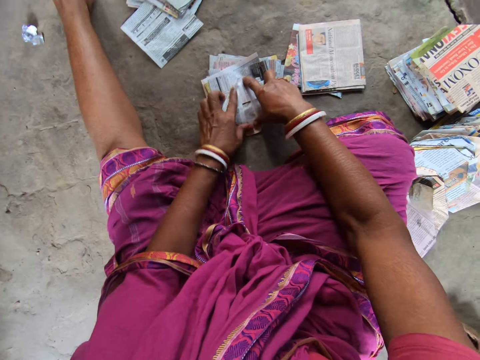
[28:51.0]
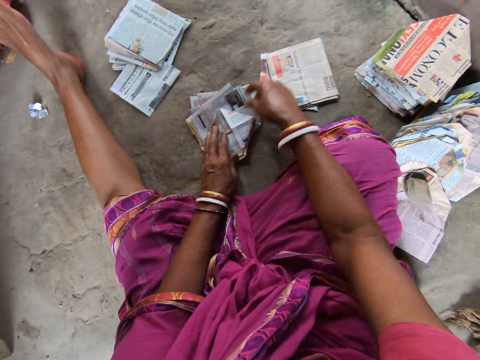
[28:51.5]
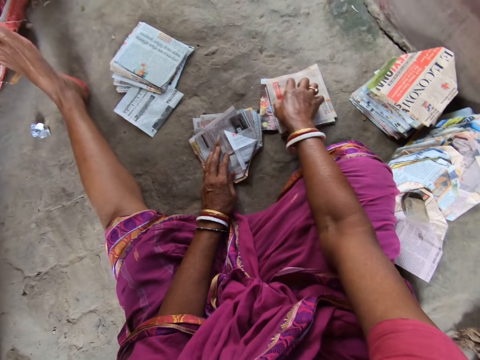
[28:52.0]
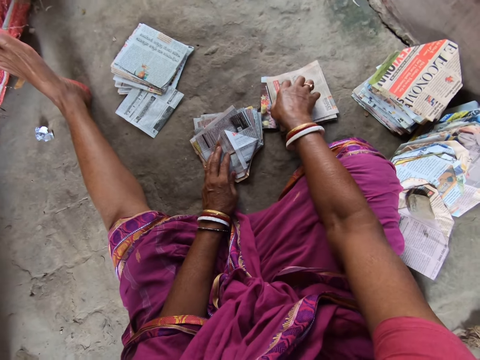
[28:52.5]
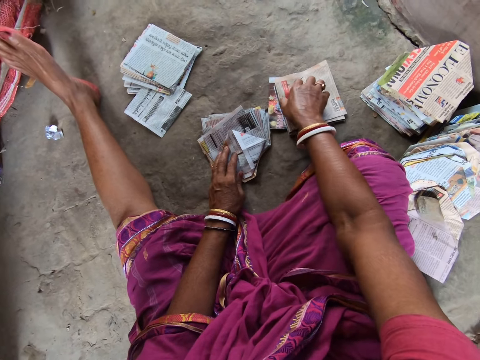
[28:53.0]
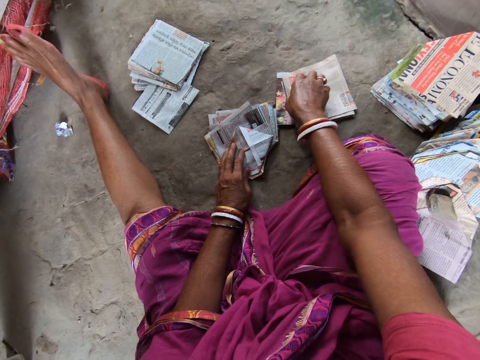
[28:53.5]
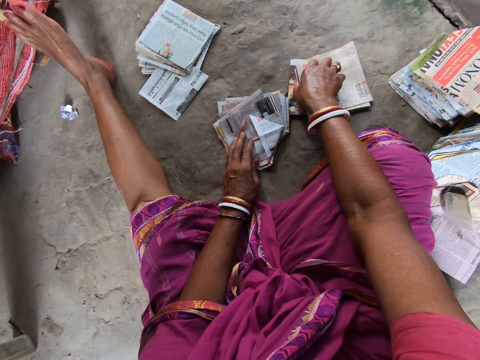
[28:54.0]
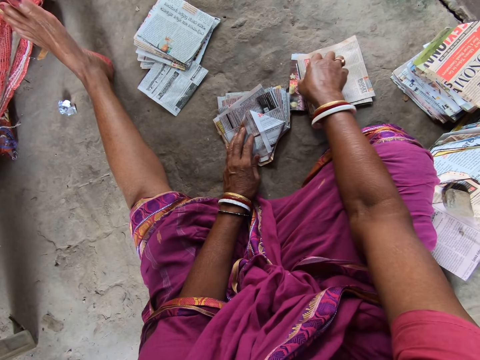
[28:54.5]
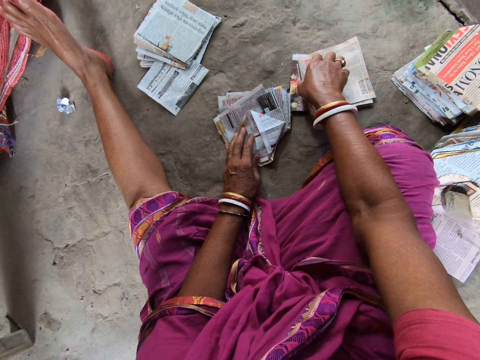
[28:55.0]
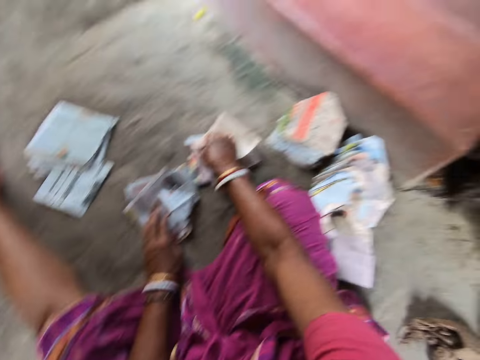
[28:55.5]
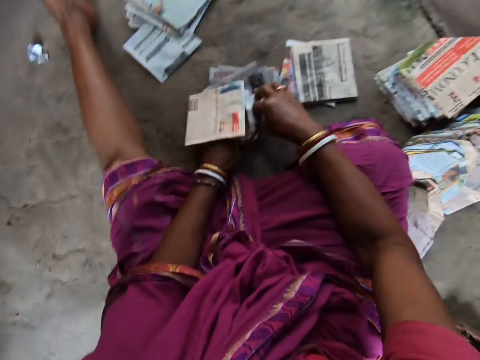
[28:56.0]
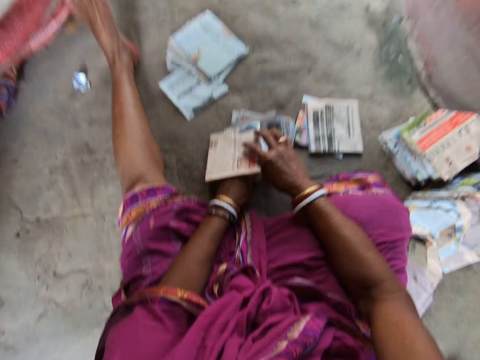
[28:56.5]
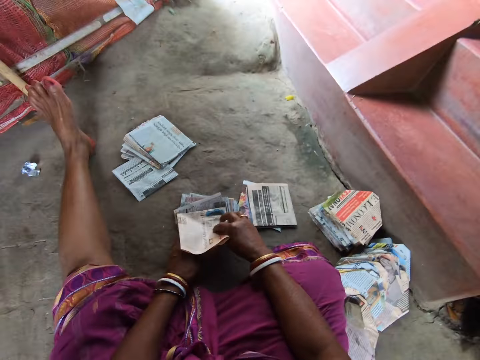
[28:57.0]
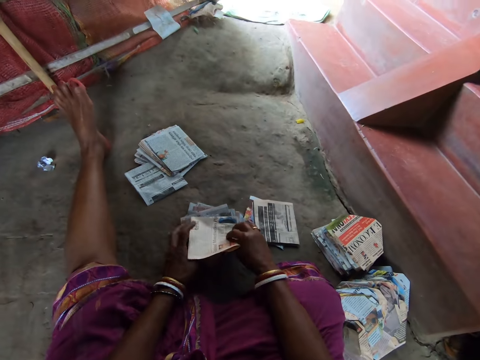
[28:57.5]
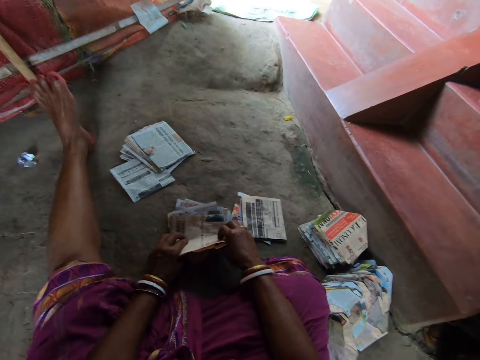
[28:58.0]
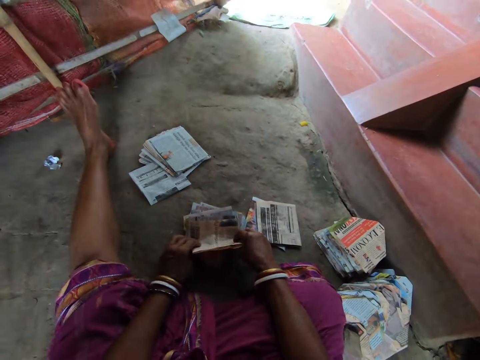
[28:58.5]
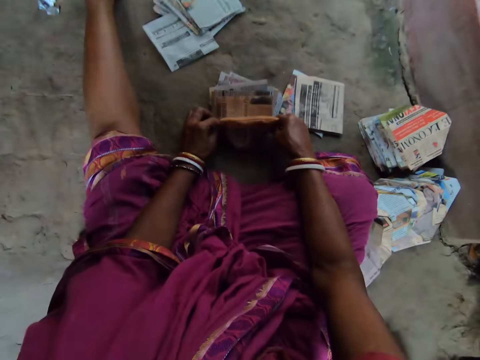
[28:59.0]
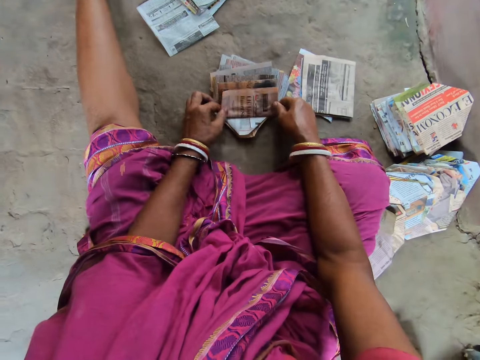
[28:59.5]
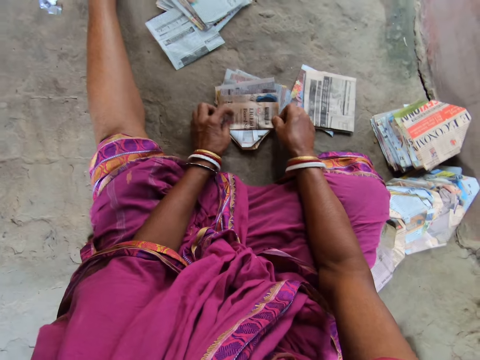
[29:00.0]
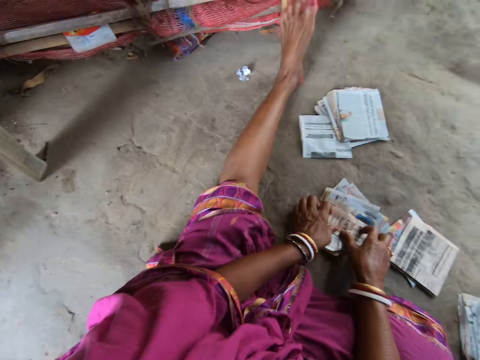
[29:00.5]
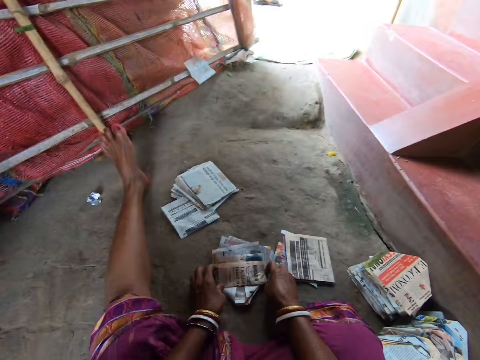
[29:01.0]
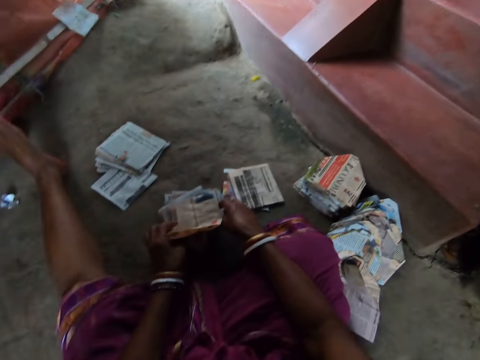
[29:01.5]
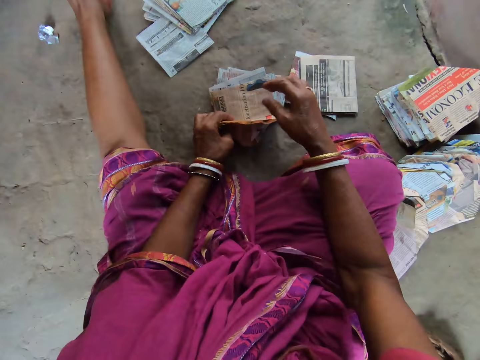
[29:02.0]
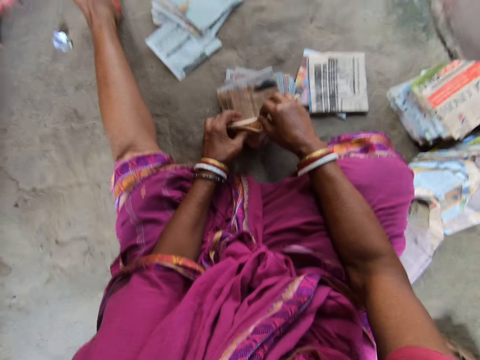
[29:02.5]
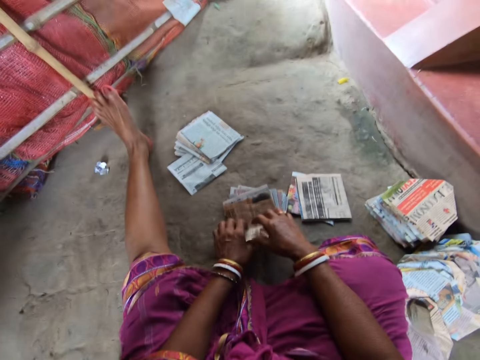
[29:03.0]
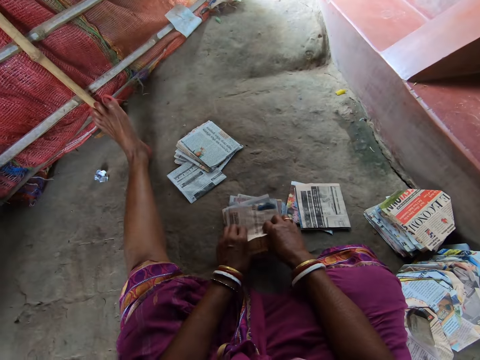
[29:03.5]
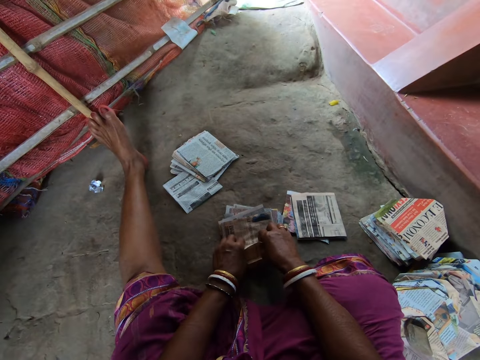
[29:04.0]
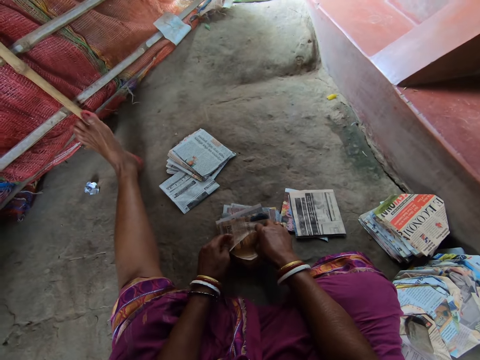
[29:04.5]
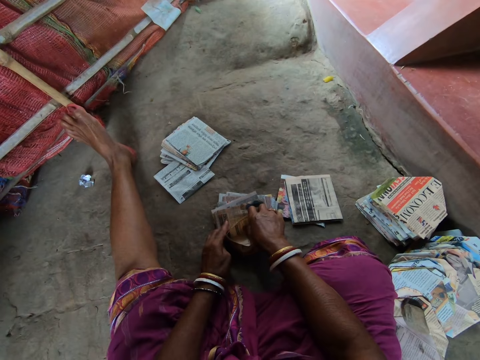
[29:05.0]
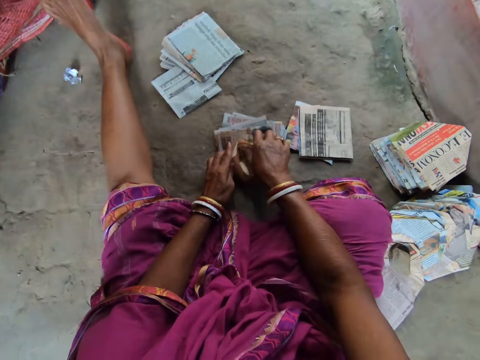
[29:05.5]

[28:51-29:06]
The camera wearer touches a piece of paper on the pile of papers on the floor with her right hand. She picks up the piece of paper from the pile of papers on the floor with her right hand. She drops the piece of paper in her right hand on her left hand. She picks the piece of paper from her left hand with her right hand. She folds the piece of paper on the pieces of paper on the floor with both hands. She talks.

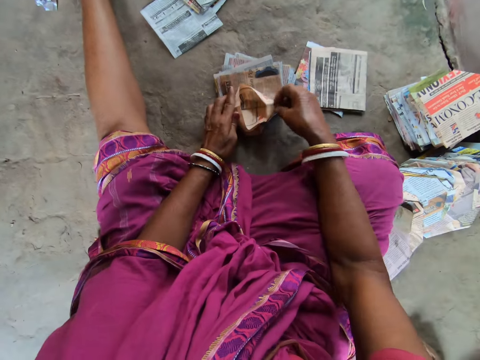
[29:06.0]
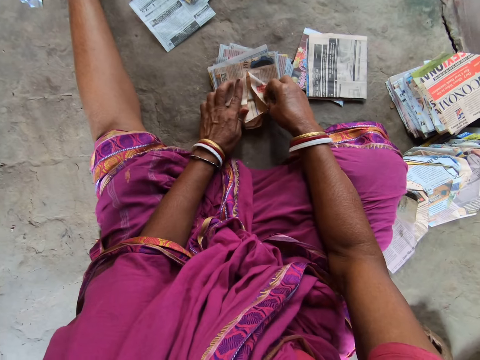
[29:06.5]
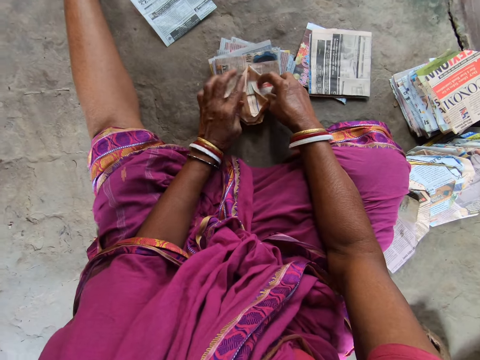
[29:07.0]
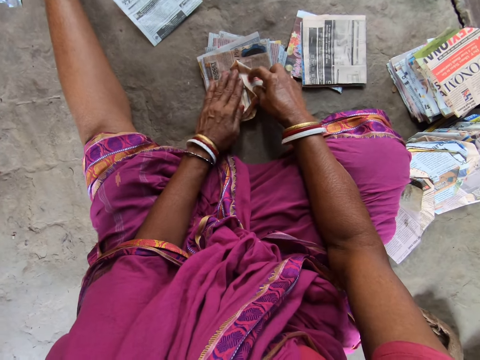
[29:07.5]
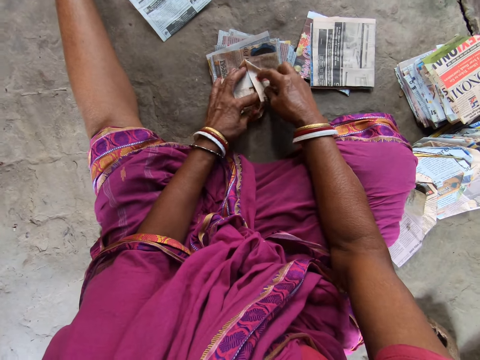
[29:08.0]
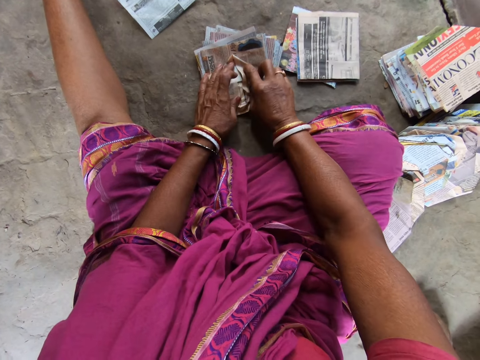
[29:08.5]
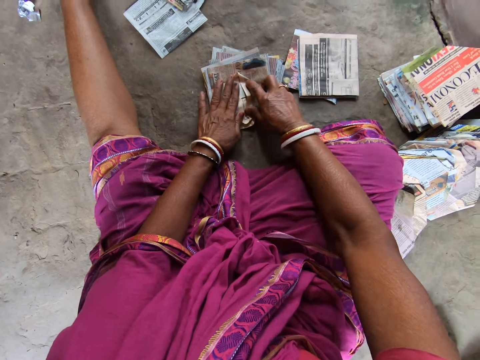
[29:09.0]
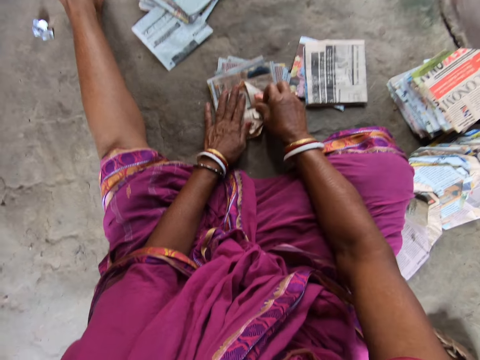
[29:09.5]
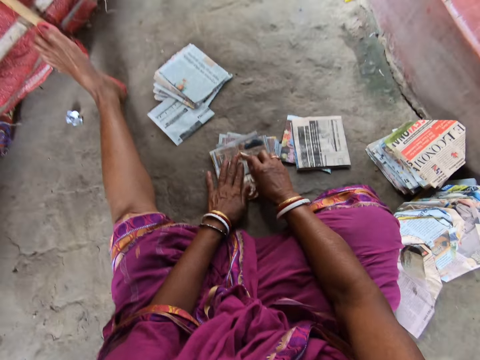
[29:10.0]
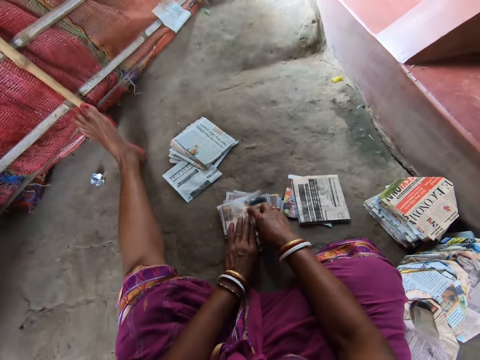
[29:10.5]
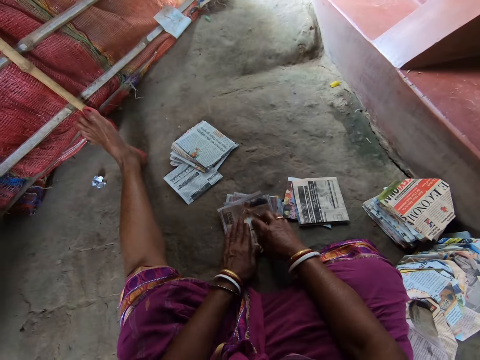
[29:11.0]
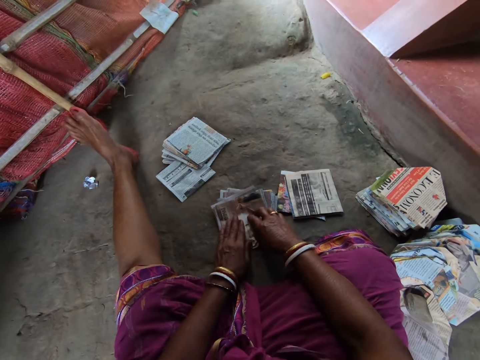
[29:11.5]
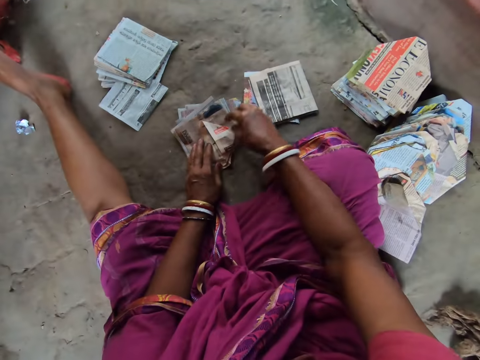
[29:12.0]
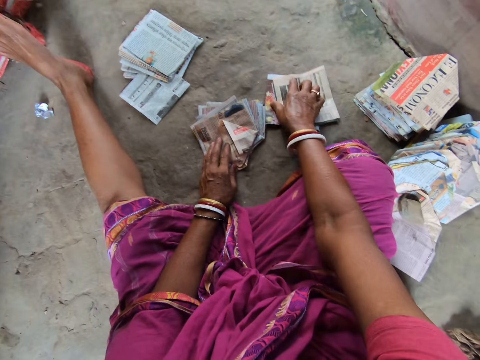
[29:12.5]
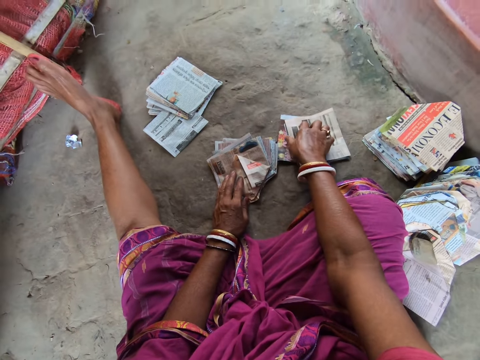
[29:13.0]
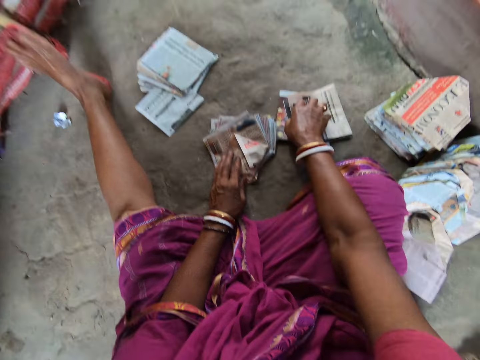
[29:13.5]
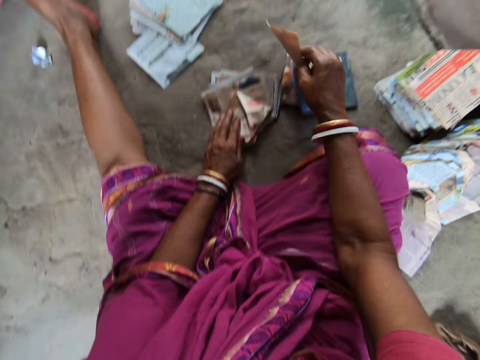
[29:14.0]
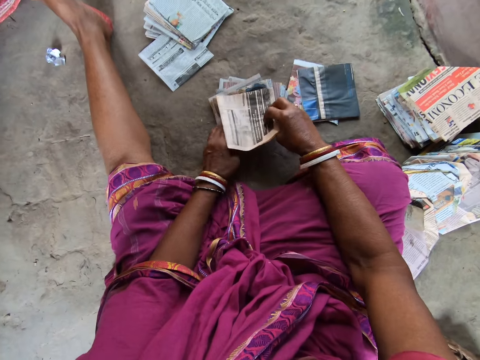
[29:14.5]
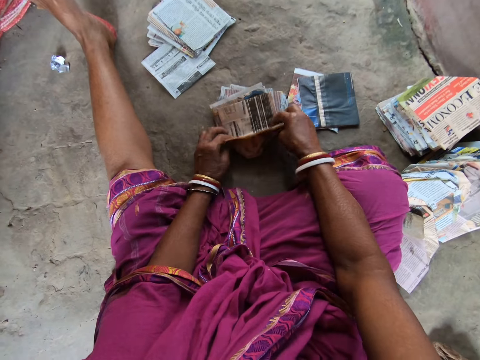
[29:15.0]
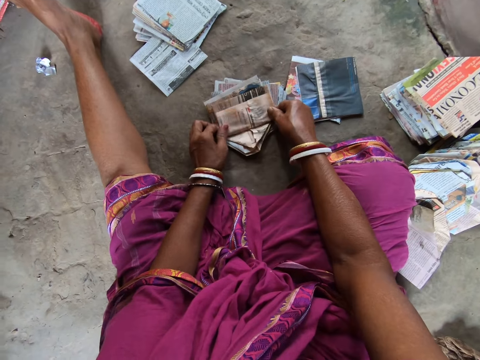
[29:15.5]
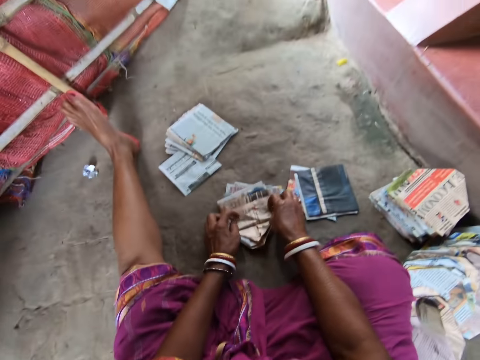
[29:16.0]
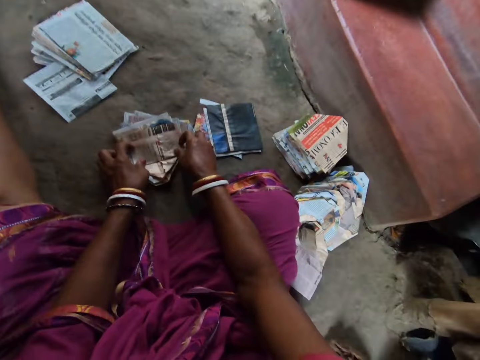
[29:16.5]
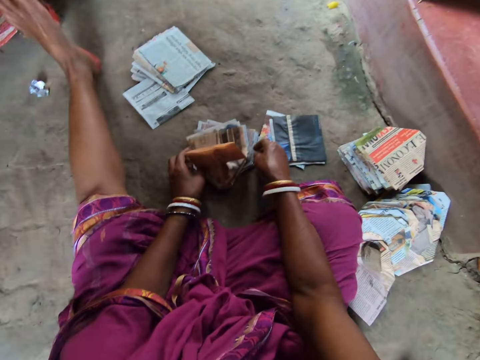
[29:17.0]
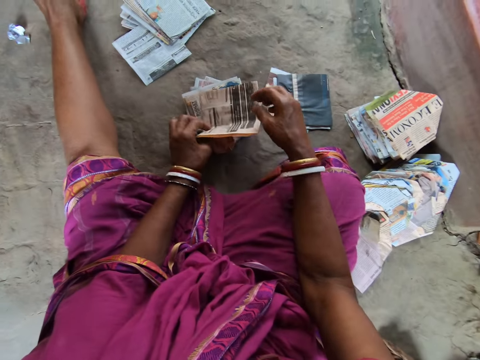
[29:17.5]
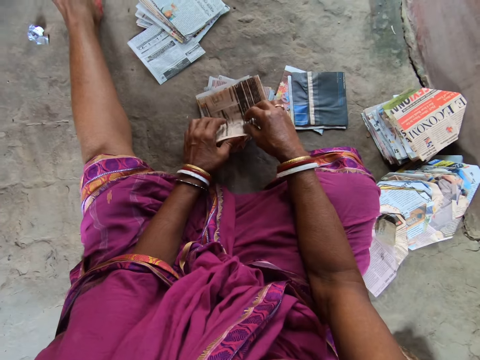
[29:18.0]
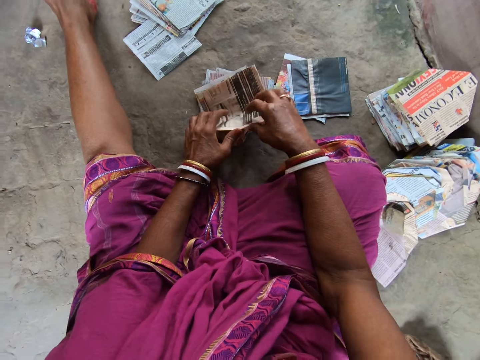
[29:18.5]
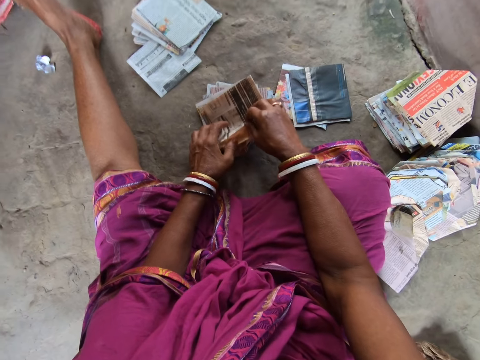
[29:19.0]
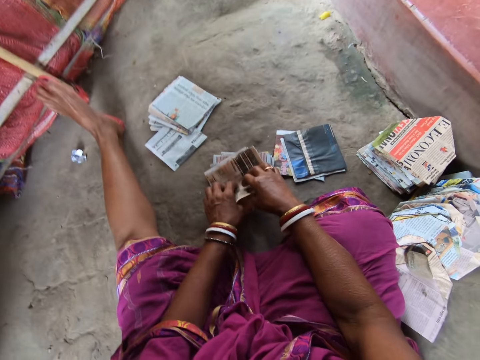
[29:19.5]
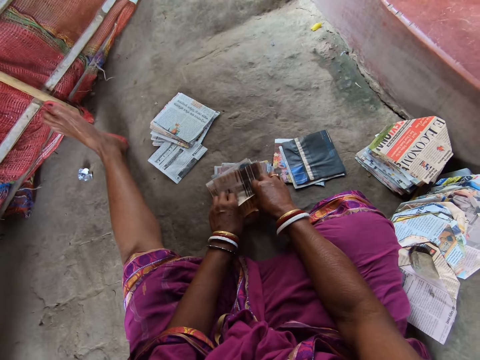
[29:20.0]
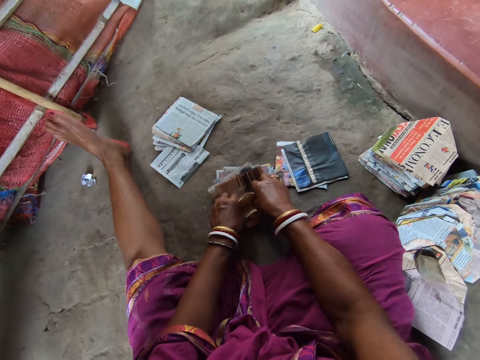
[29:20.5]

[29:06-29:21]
The camera wearer talks. She picks a piece of paper from the pile of papers on the floor with her right hand. She puts the piece of paper in her right hand on the pieces of paper on the floor. She folds the piece of paper on the pieces of paper on the floor with both hands. She talks.
